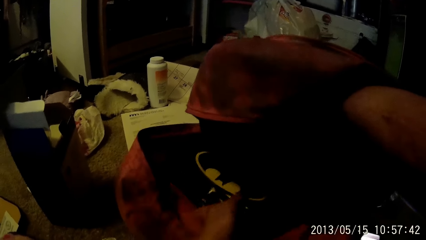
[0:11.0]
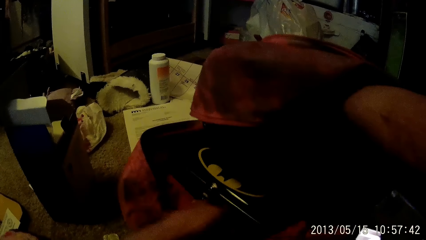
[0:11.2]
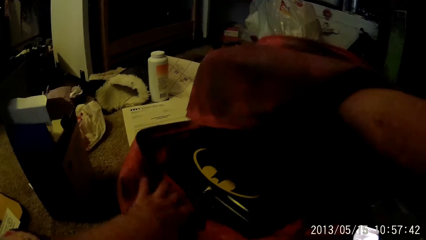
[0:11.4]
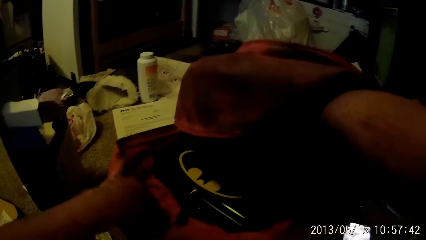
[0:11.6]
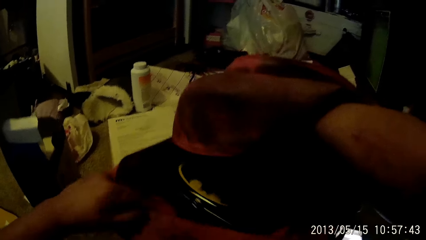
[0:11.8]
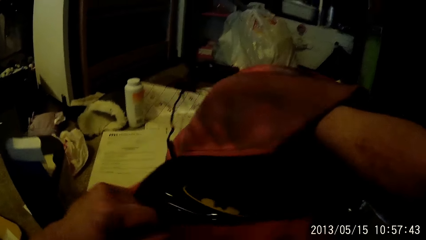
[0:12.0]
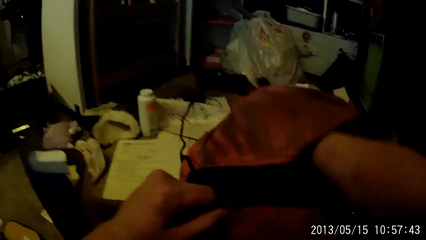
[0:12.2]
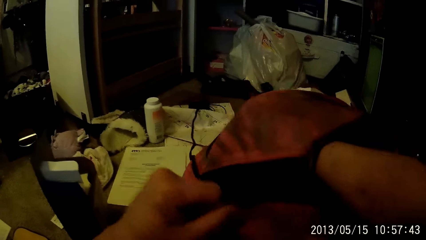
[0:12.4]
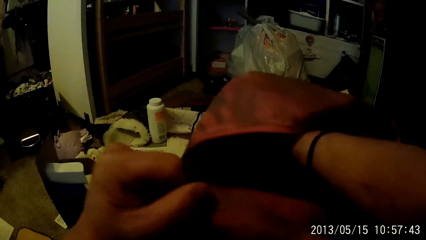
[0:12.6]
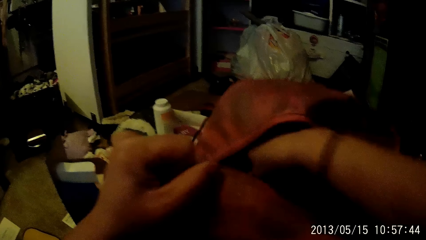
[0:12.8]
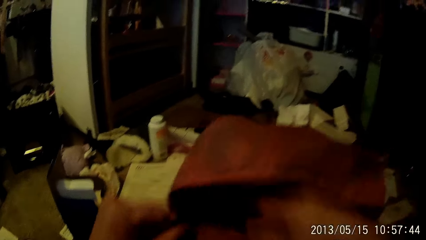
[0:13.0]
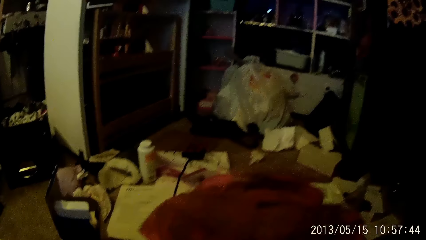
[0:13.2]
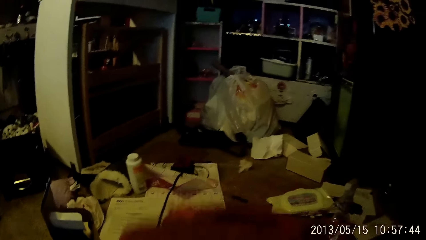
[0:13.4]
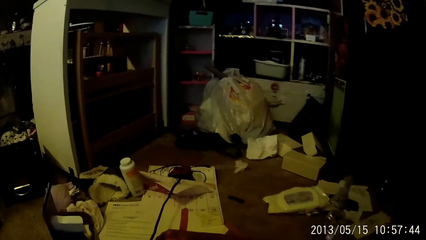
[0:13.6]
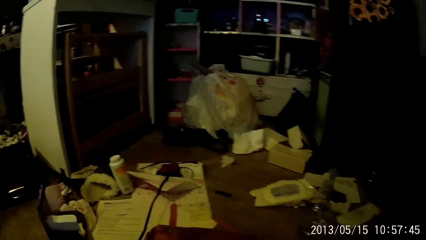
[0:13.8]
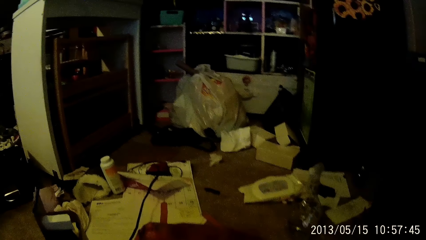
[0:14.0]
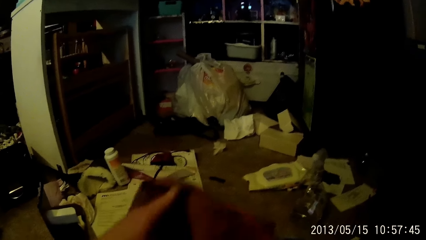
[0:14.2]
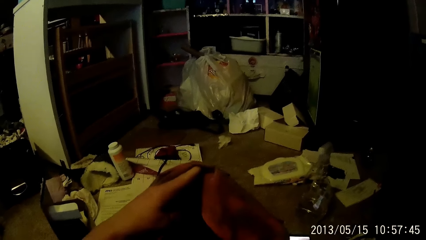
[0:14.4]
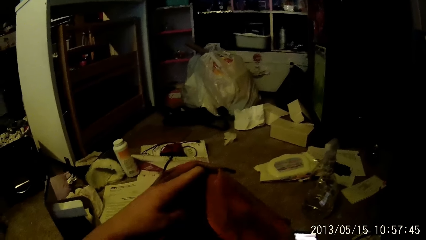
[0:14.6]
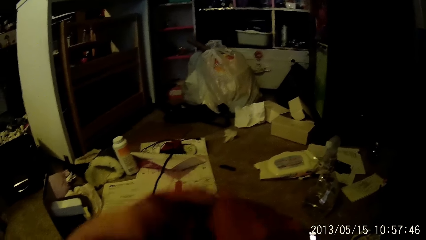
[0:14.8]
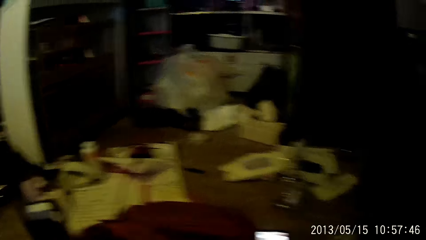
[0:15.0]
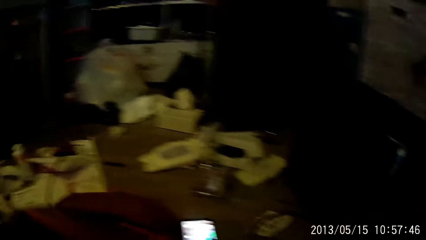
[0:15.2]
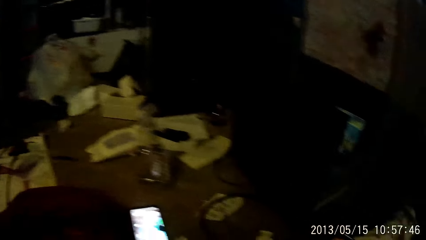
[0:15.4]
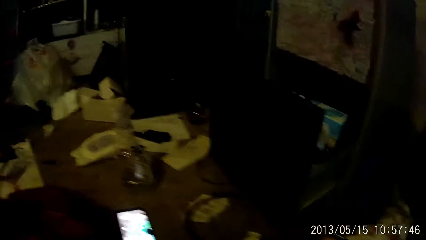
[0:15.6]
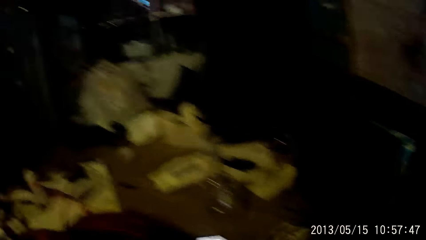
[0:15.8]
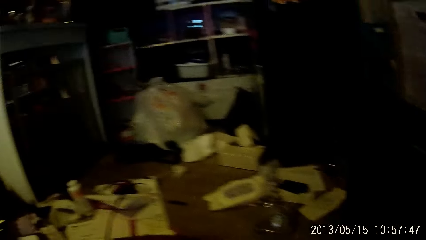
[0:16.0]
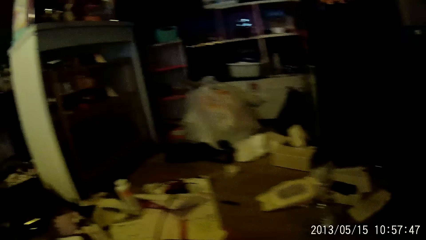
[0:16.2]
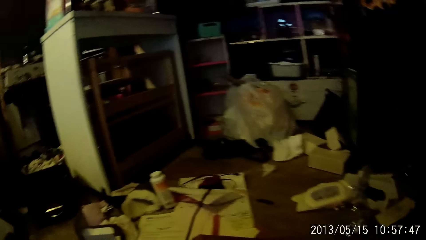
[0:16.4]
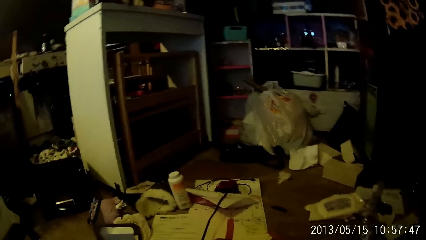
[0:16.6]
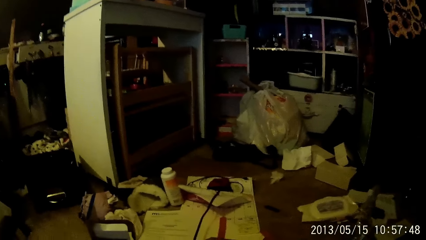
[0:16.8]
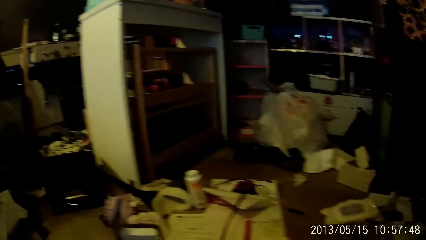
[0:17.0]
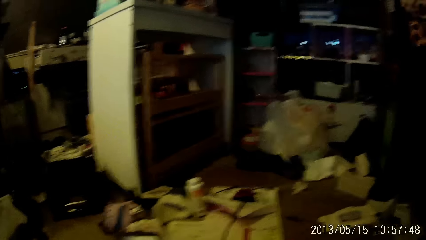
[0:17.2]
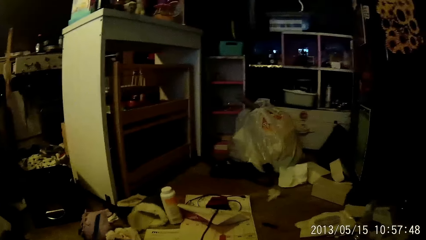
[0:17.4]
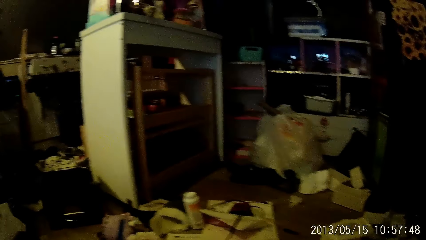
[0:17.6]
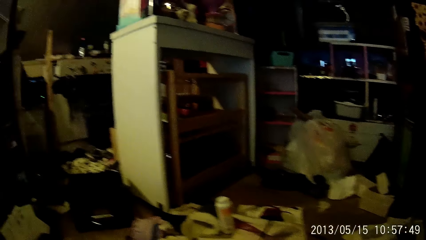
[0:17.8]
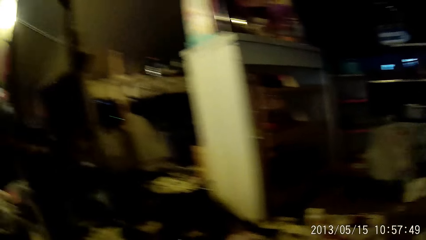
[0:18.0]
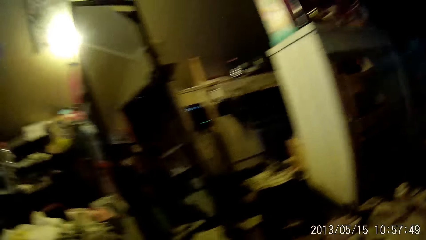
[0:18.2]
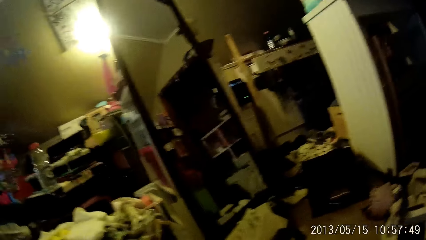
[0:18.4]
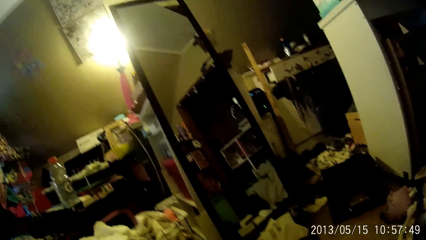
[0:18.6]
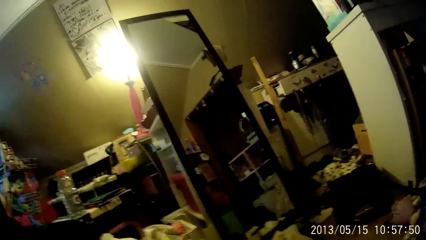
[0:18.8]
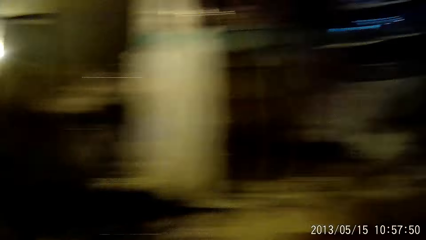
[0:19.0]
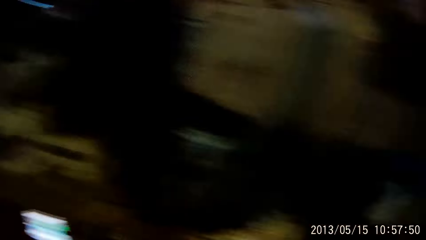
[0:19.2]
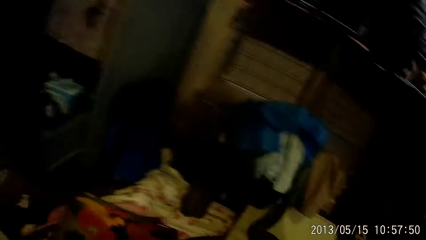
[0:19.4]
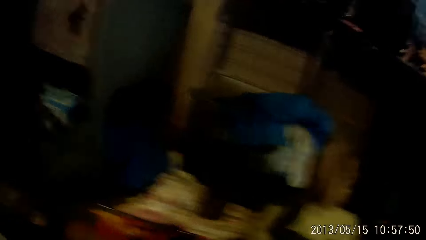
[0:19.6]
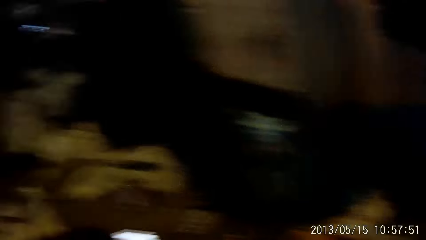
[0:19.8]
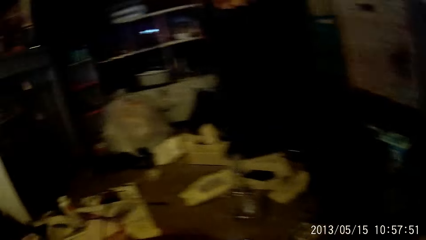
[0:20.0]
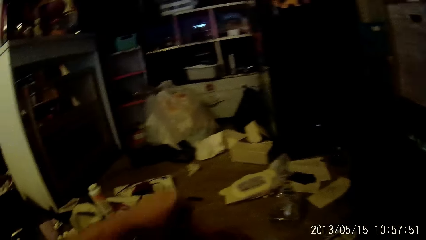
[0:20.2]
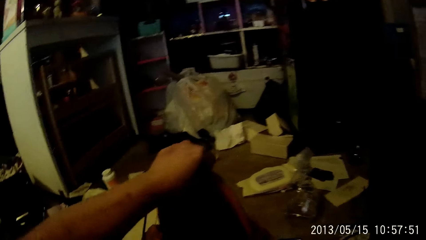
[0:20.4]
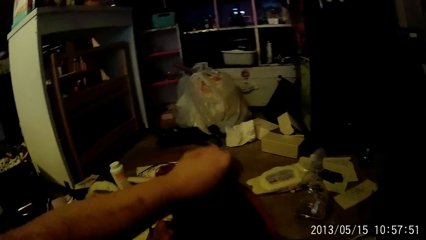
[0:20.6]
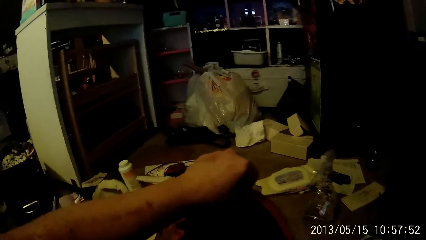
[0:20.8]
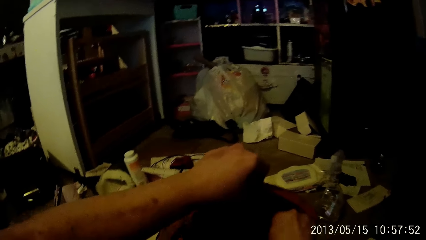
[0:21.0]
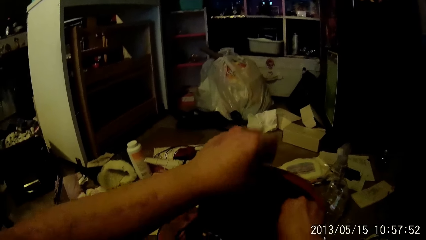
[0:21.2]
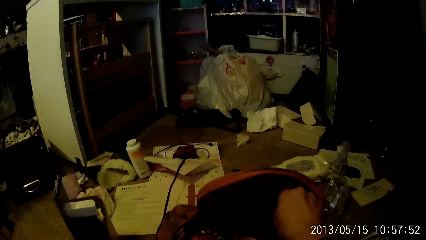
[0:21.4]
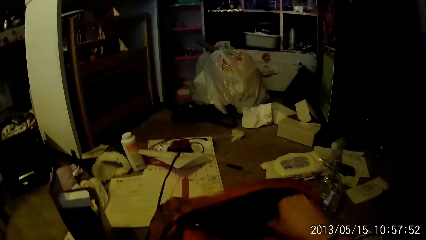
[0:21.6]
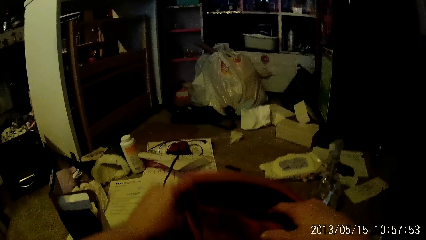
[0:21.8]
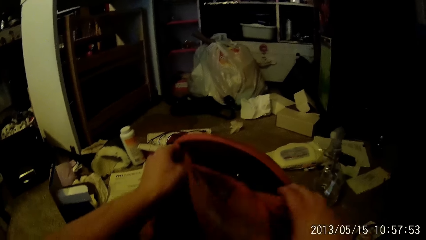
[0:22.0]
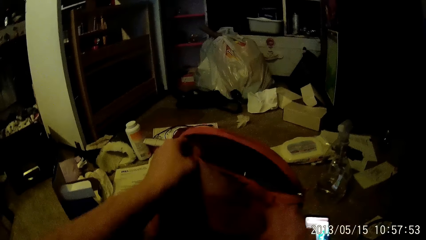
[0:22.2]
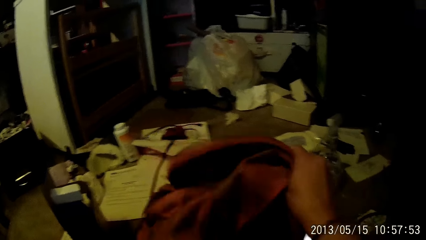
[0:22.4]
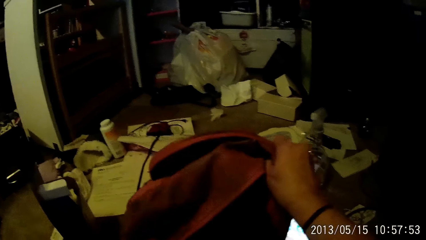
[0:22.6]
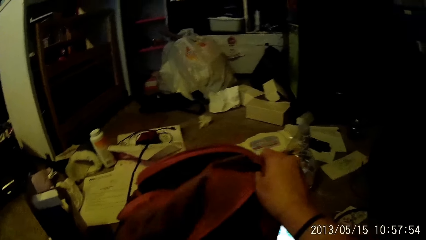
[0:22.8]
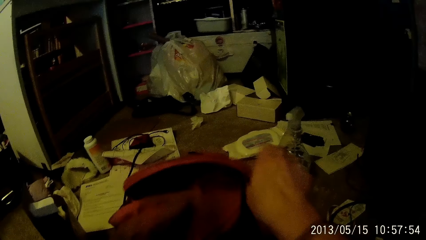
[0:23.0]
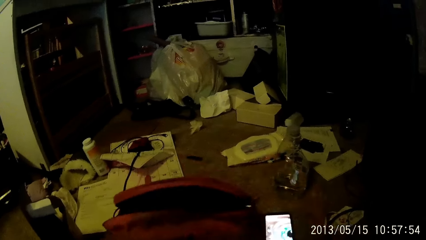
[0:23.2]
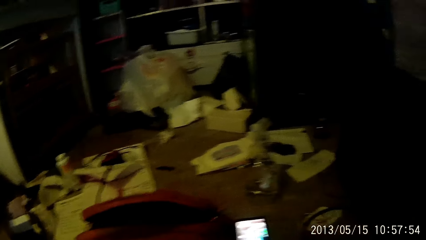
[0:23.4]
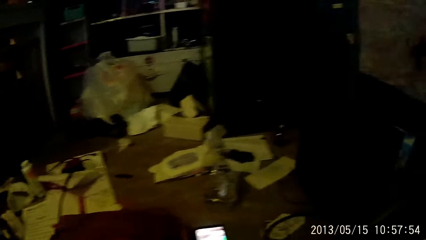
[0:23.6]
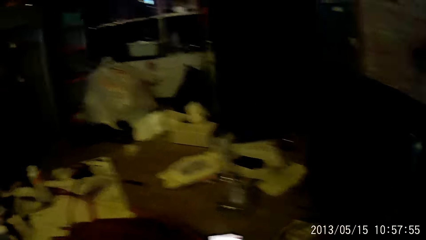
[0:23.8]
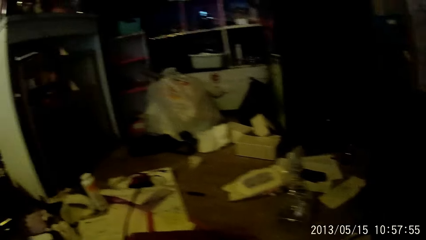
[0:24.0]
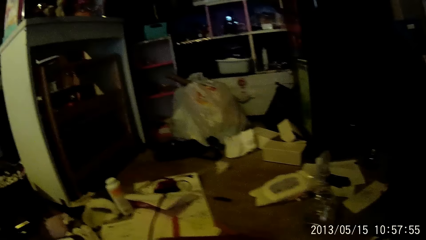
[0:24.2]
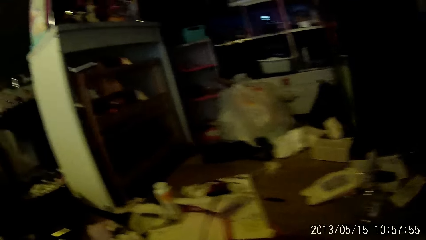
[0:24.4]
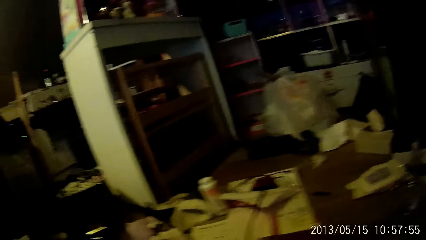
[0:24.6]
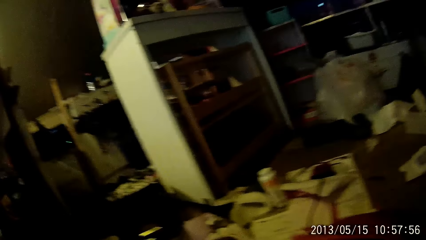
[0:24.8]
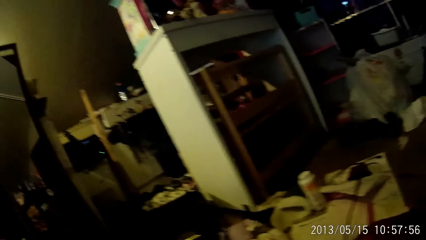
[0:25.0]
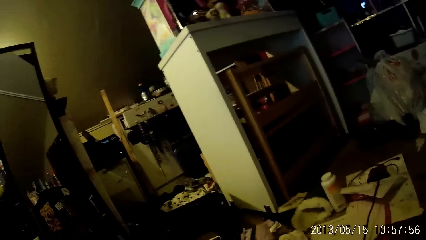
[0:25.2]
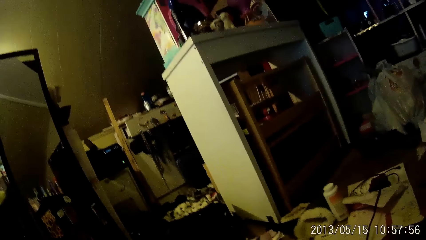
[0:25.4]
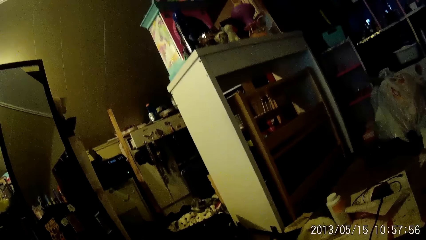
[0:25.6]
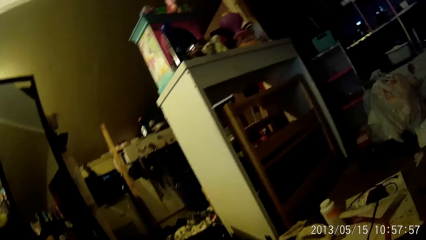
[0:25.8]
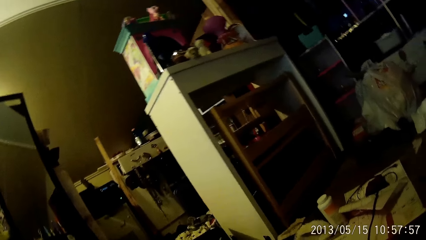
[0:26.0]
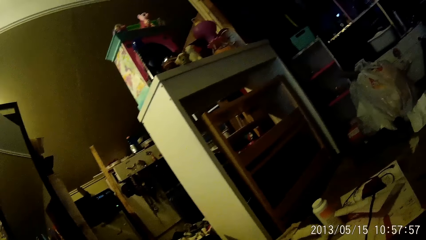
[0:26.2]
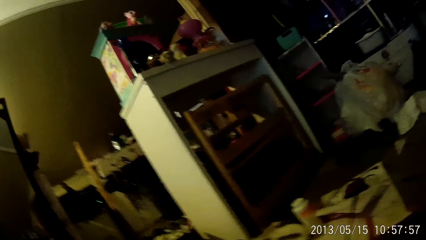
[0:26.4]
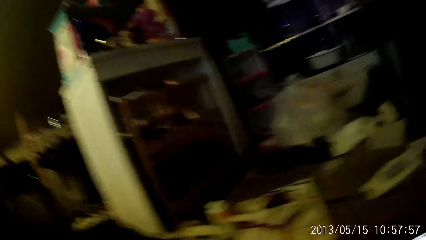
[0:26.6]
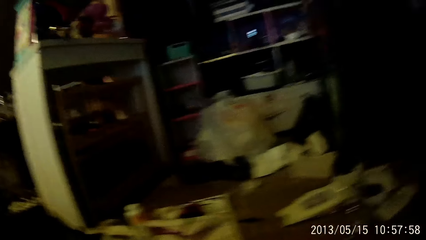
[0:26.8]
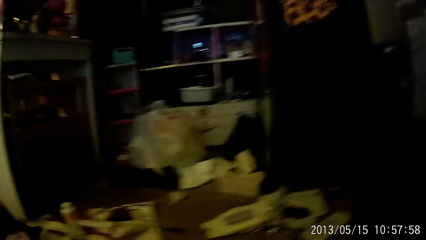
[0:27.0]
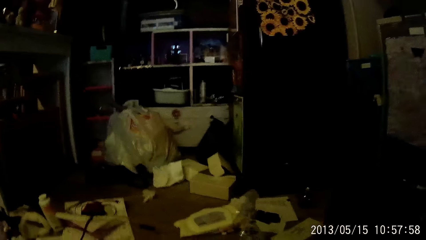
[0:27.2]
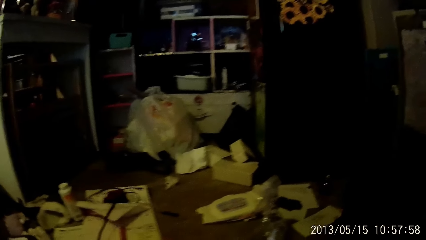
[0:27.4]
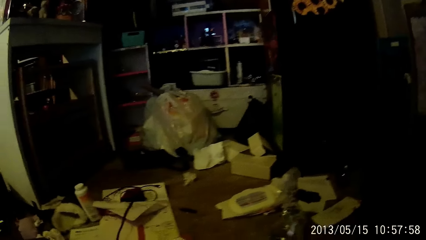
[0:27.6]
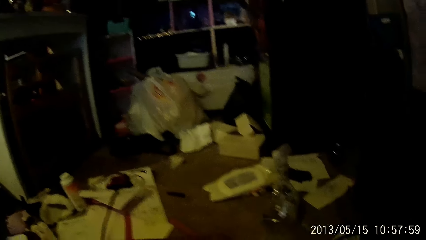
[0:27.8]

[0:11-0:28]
The camera wearer puts the box in the bag. He looks in the bag. He looks around. He opens the bag with his left hand. He looks in the bag.
